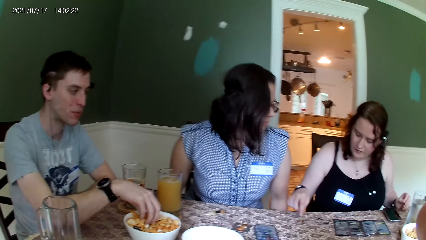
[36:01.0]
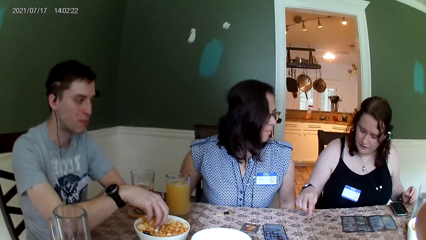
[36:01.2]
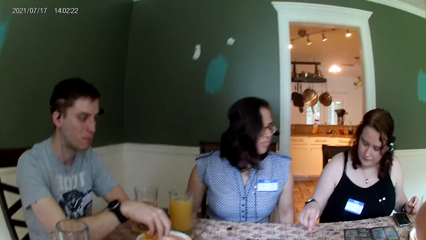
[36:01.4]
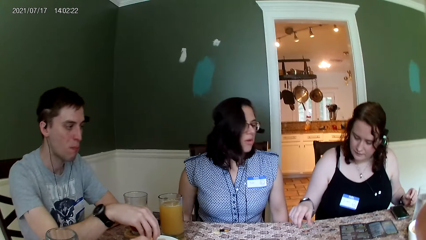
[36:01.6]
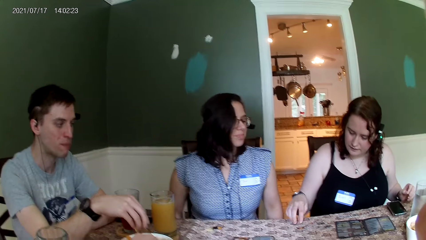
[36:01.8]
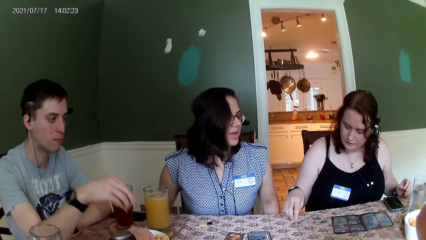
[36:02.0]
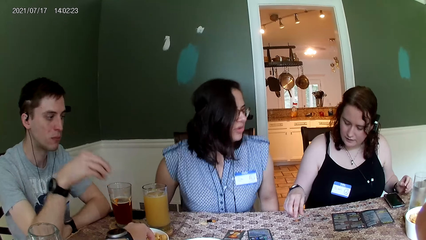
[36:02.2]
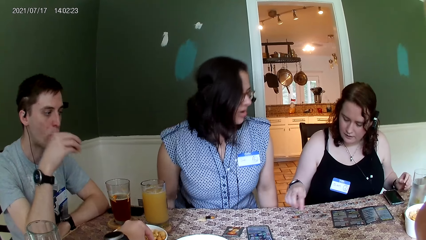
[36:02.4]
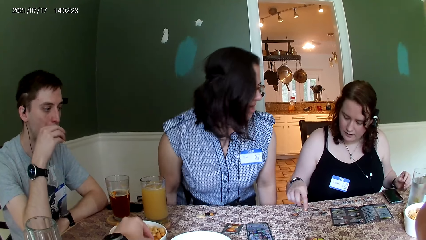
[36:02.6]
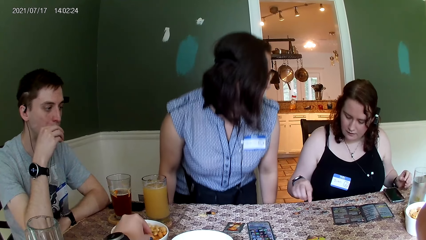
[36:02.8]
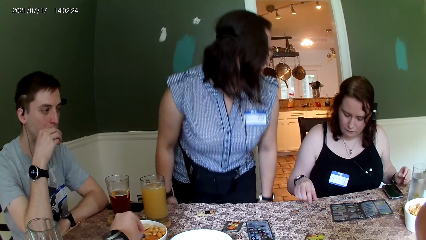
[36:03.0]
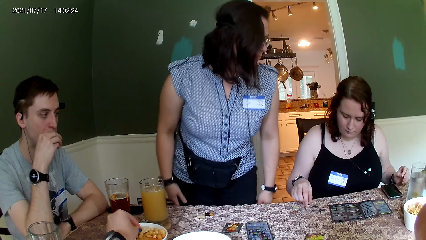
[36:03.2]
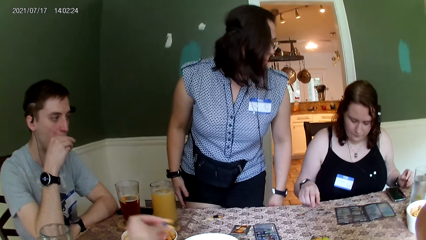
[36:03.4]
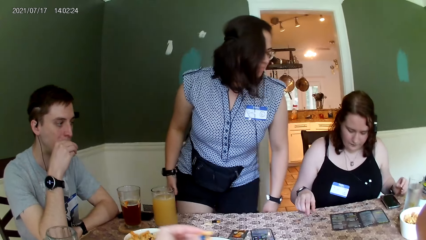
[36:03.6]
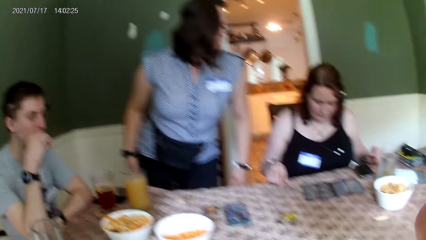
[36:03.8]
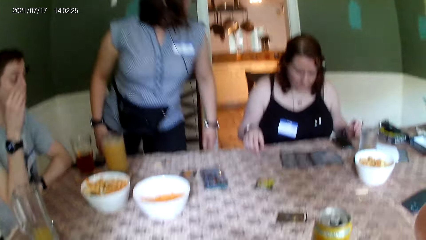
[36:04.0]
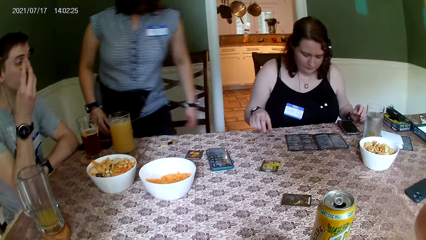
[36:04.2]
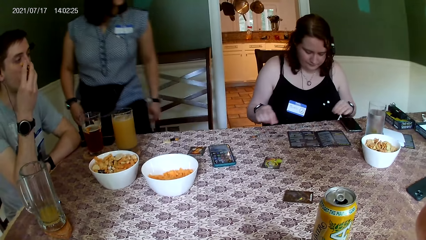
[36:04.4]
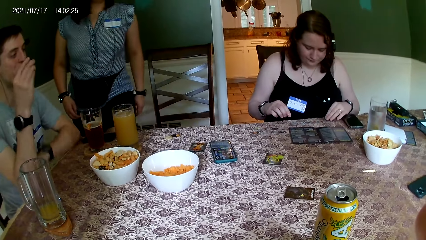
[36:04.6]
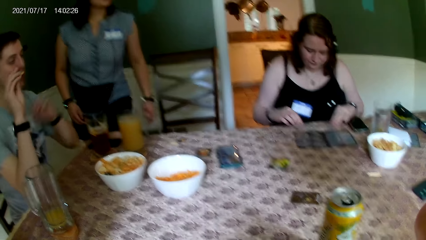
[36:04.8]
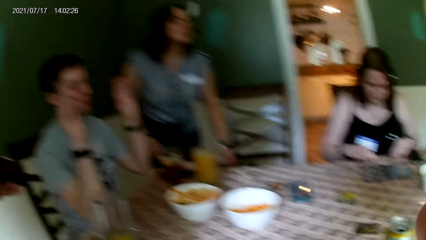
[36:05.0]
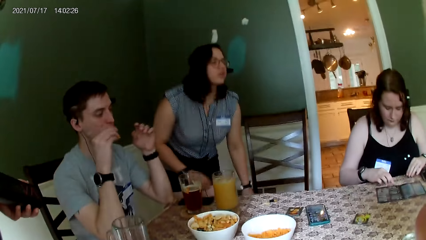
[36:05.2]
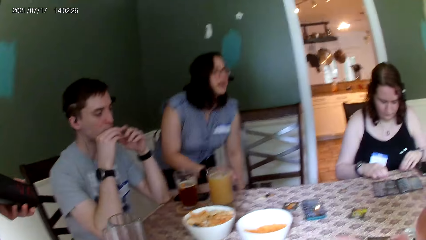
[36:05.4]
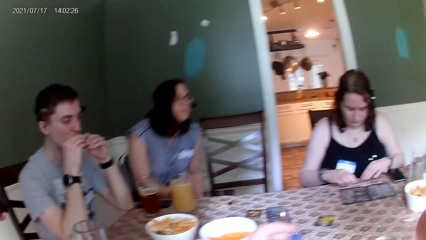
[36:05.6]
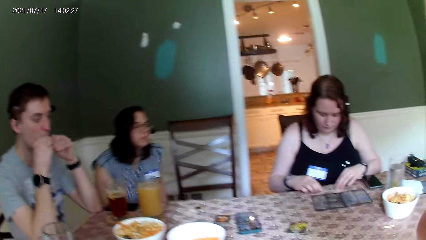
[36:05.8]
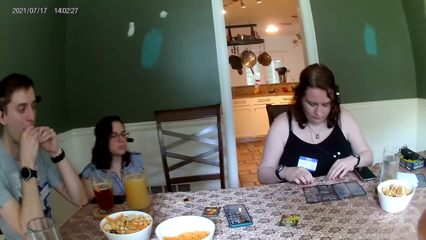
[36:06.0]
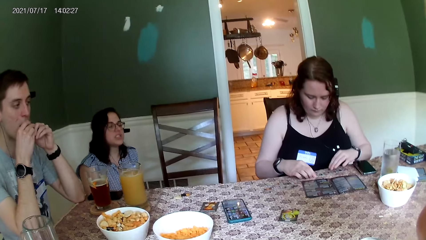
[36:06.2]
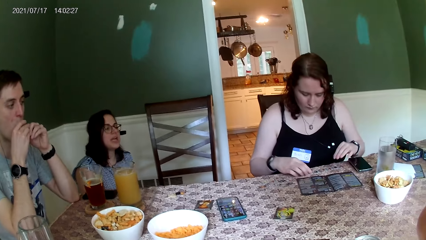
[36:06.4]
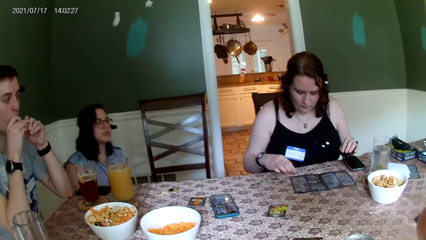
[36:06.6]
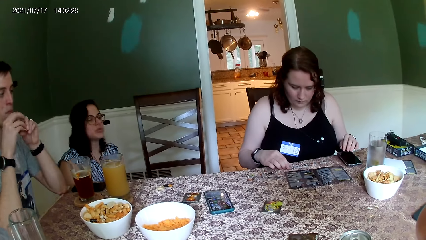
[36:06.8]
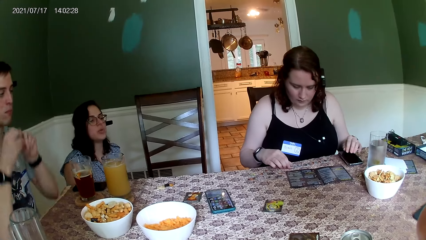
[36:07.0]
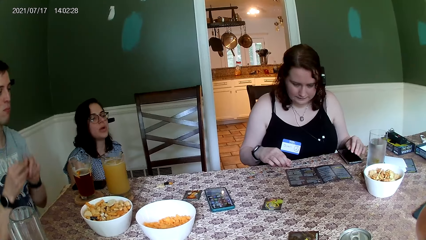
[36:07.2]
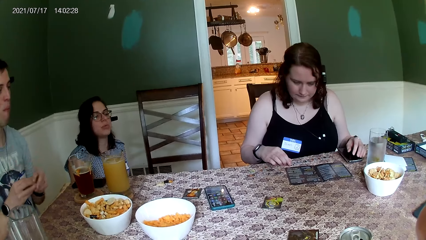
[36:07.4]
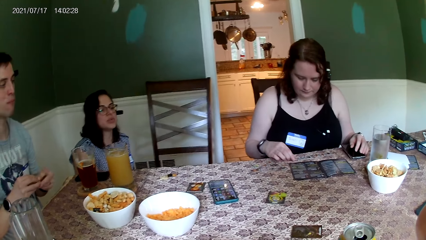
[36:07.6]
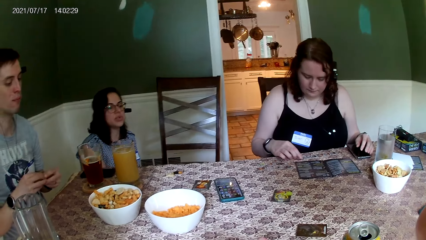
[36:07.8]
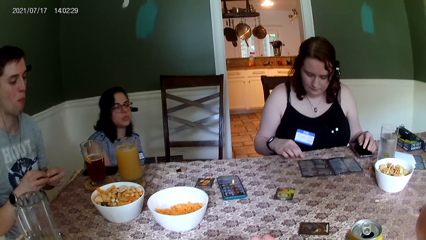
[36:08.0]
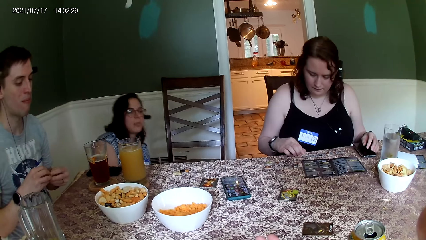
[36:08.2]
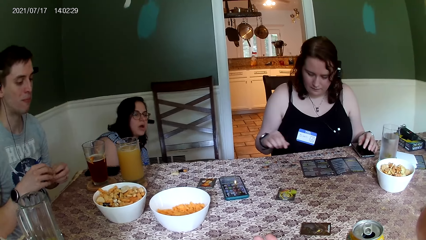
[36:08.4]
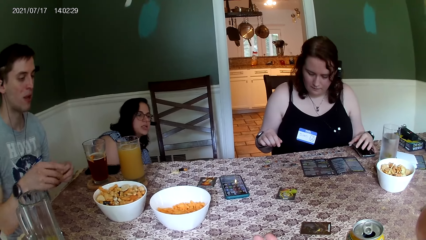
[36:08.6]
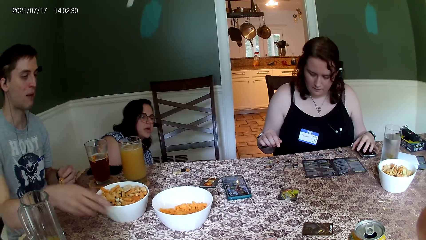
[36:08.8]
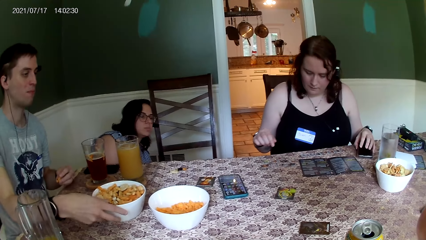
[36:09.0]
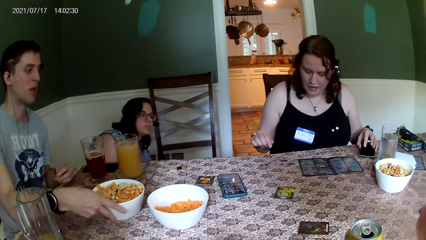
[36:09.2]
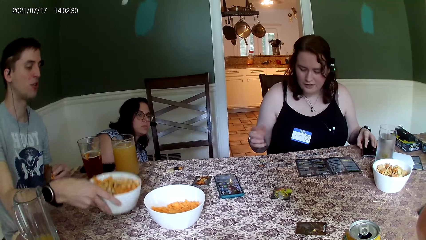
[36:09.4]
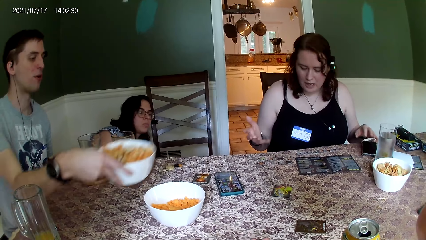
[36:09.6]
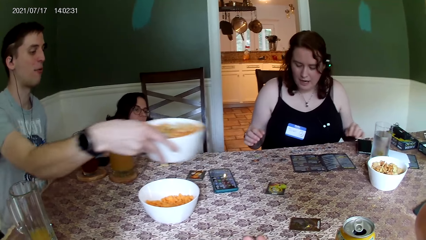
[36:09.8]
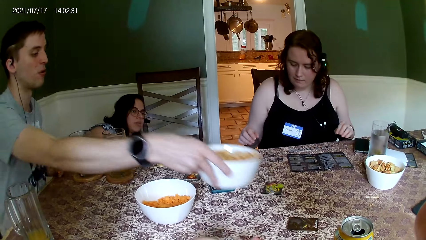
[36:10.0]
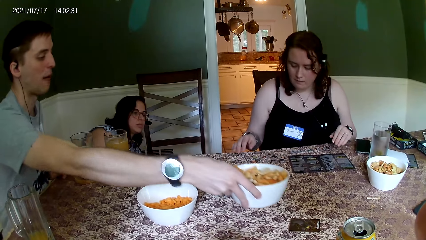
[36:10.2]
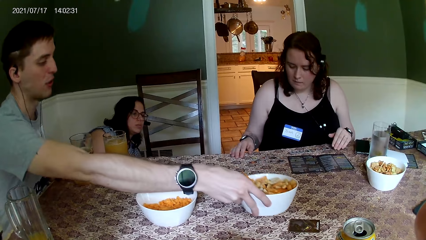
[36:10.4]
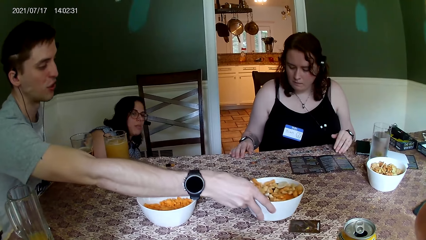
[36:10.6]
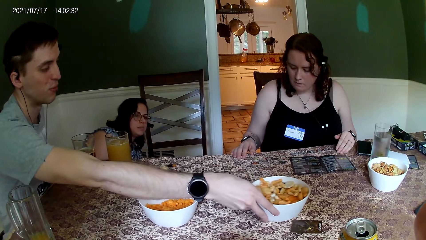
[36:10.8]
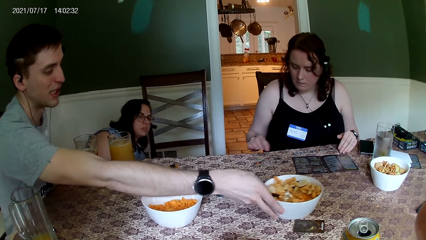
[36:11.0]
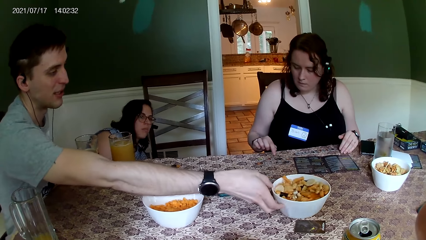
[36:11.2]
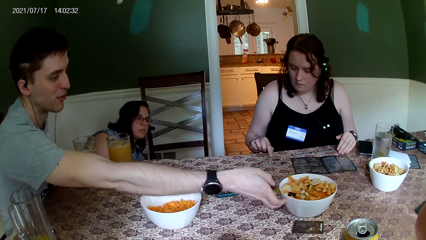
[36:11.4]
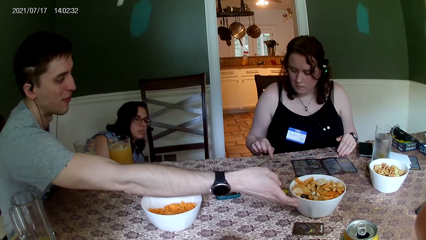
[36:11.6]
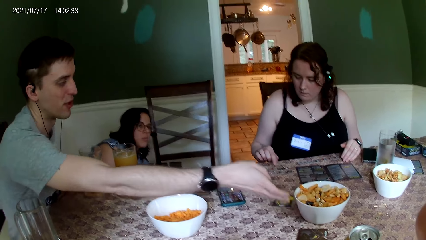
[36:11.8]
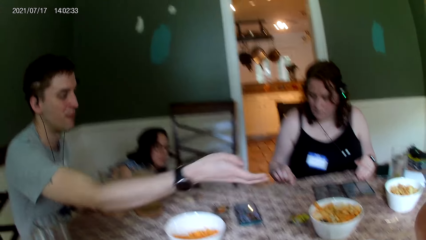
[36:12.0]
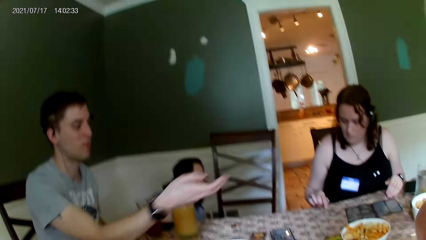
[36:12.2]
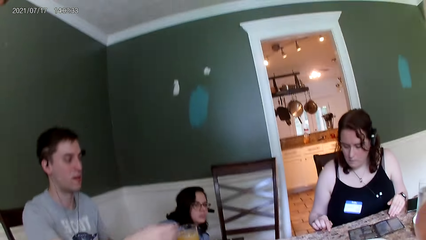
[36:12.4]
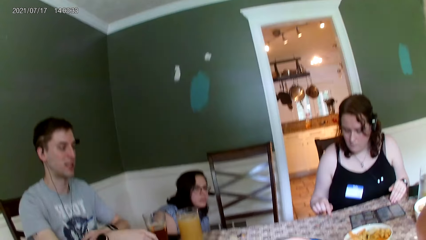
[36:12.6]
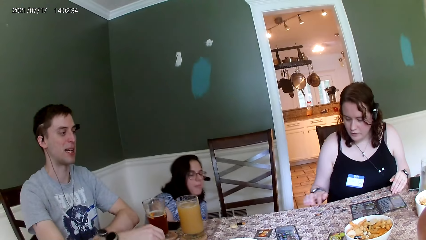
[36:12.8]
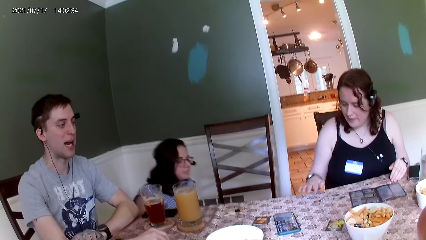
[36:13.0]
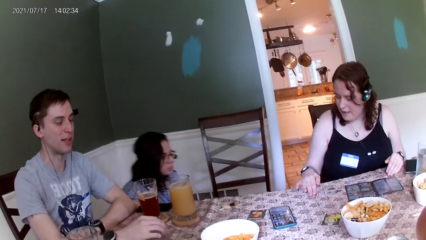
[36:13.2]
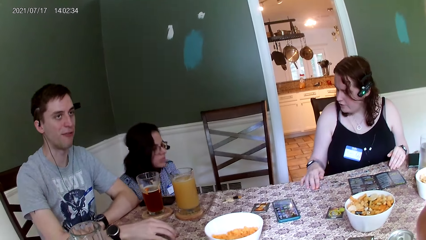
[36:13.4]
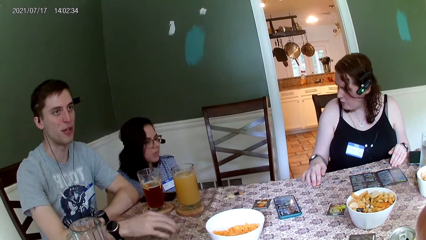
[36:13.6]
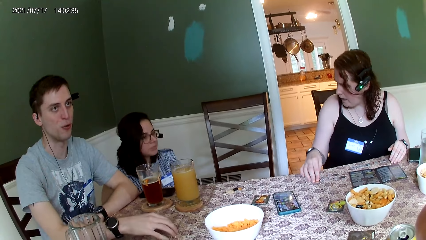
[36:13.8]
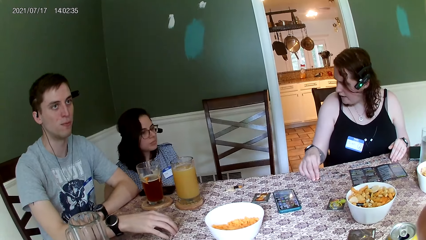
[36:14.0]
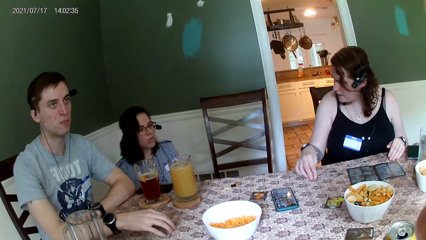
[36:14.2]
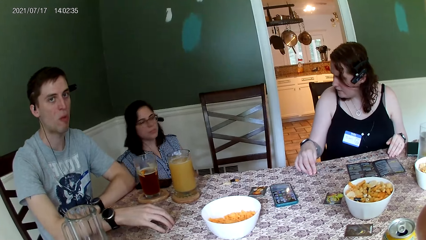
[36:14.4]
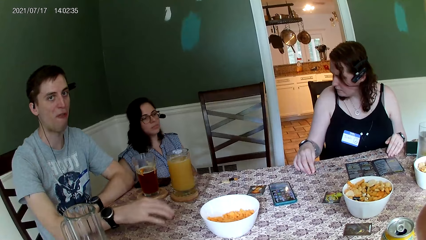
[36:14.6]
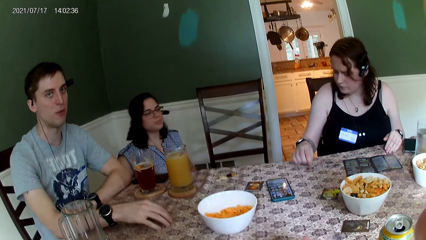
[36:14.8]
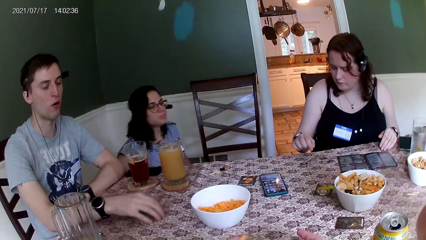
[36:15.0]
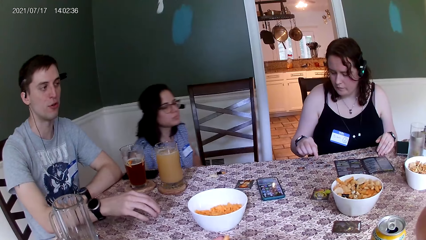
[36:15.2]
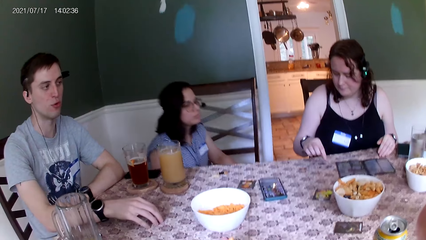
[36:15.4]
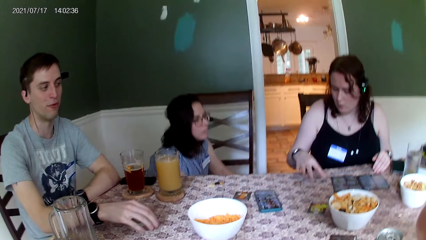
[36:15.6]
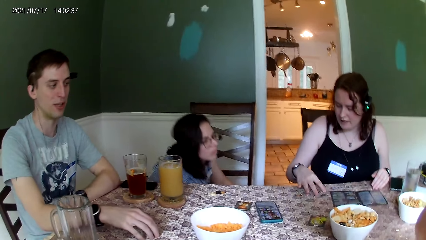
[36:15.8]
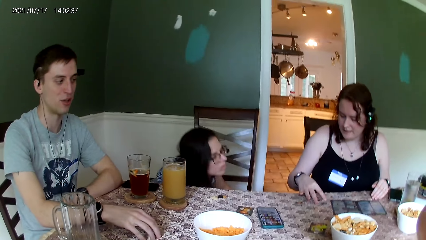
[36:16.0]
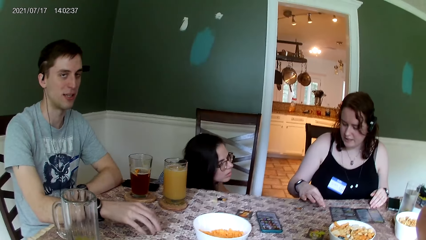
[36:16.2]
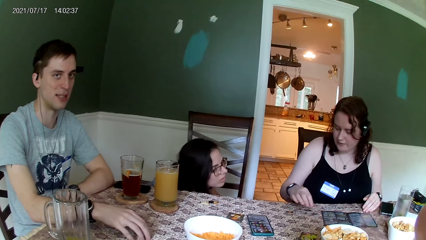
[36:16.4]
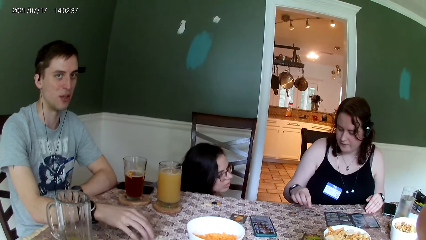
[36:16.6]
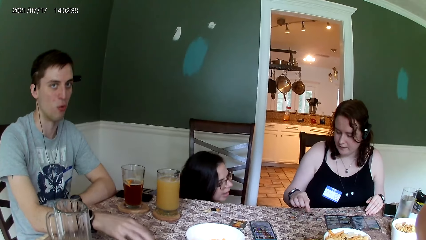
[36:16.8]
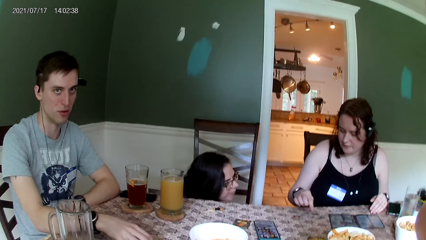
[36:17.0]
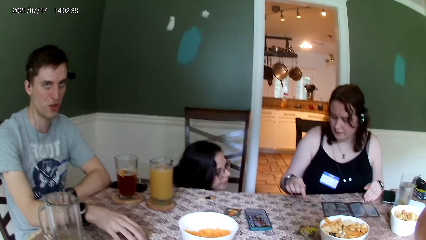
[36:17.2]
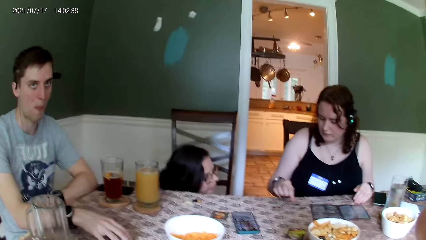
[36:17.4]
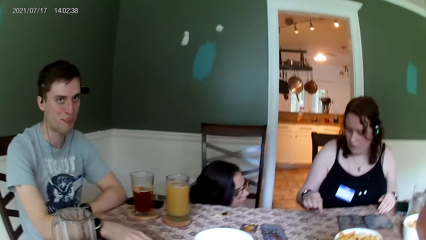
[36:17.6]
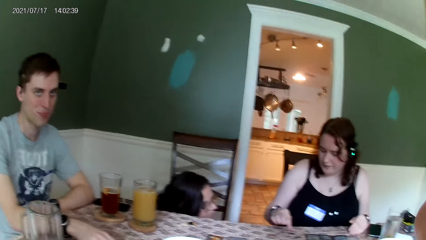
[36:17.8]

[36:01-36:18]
A man picks something from the bowl. A woman converses with another woman. The first woman stands up from the chair. The man eats something. The first woman converses with everyone on the table. She kneels down. The man picks up the bowl. A person moves the phone on the table. The man moves the bowl of chips on the table with his right hand. He converses with the camera wearer. He drops the bowl of chips on the table. The first woman moves the tokens. A lady leans forward.
